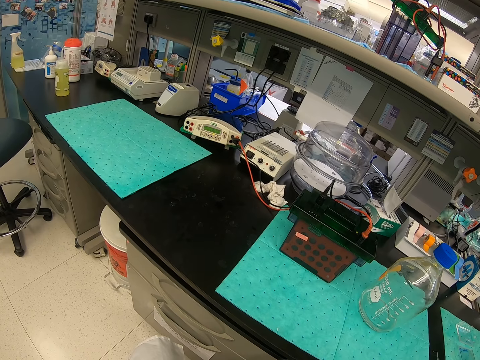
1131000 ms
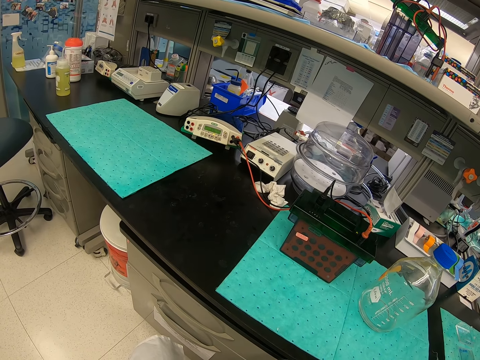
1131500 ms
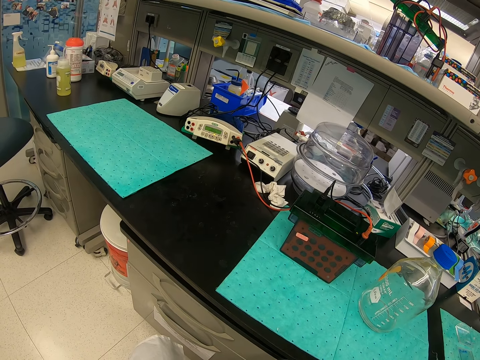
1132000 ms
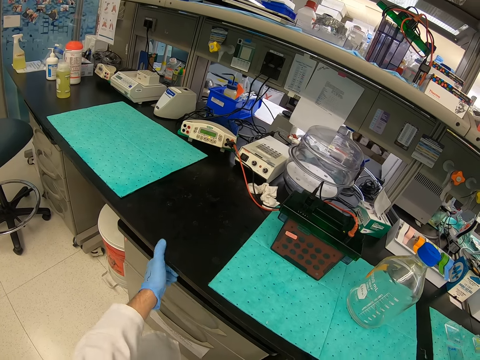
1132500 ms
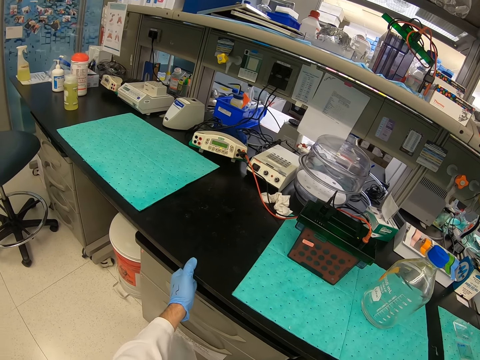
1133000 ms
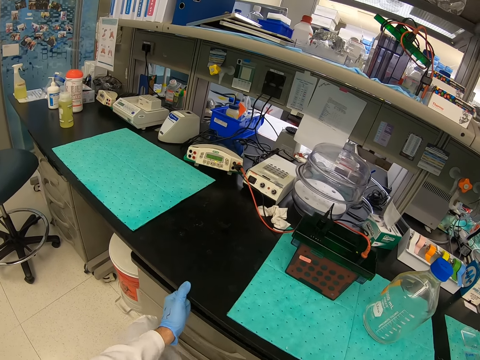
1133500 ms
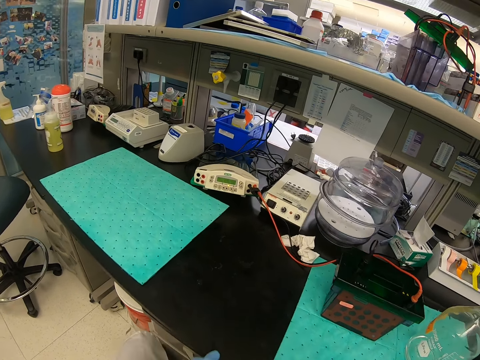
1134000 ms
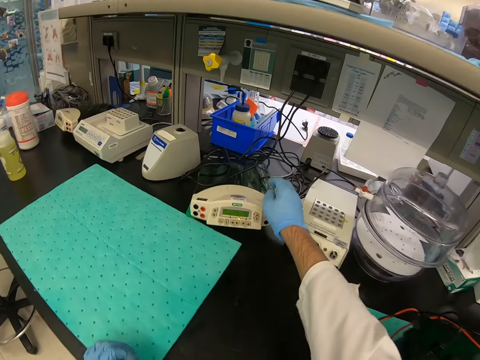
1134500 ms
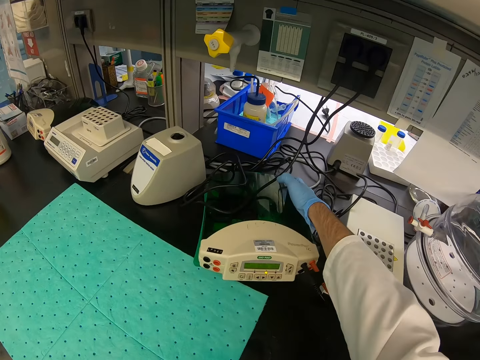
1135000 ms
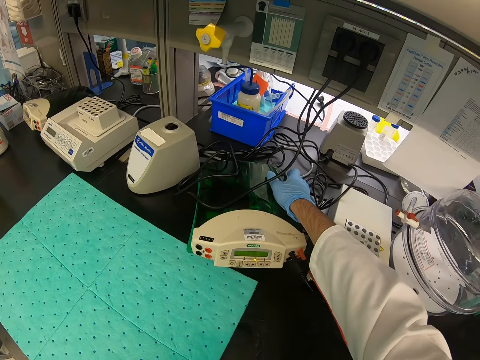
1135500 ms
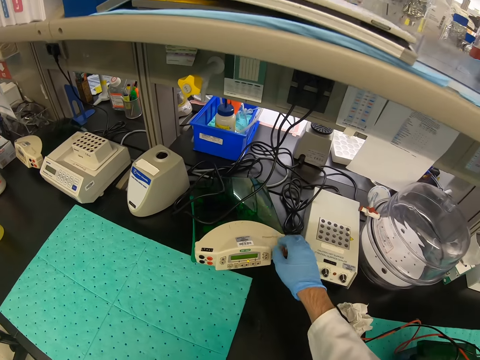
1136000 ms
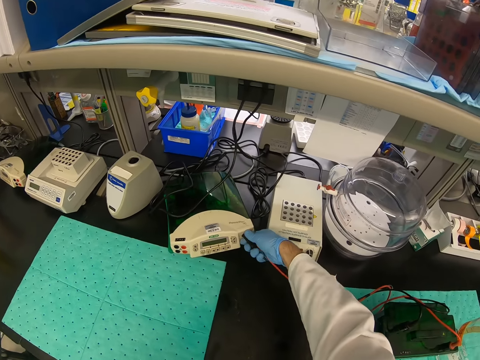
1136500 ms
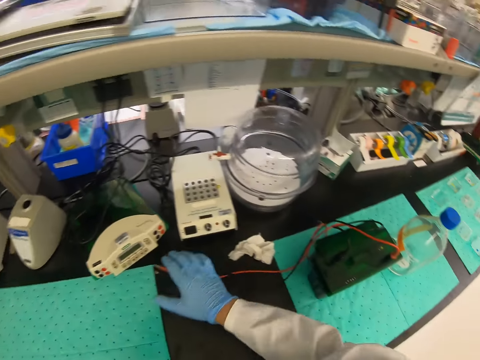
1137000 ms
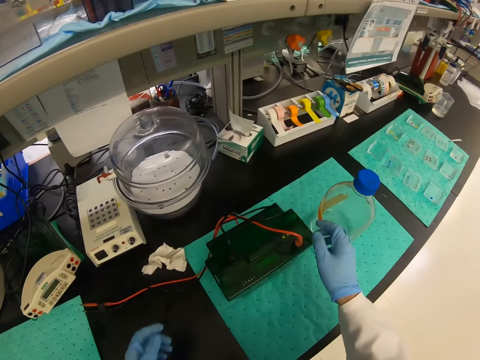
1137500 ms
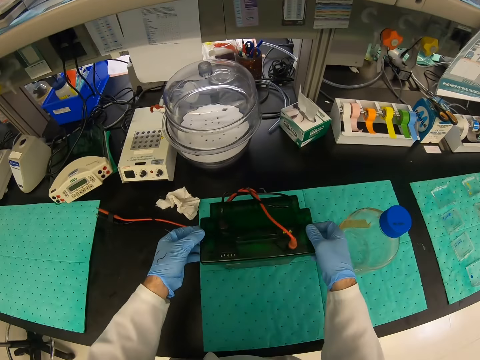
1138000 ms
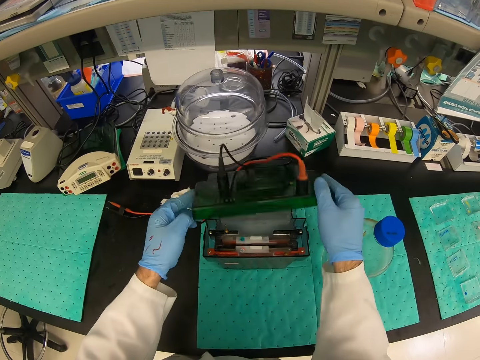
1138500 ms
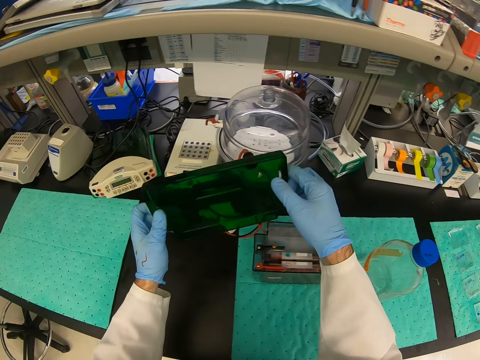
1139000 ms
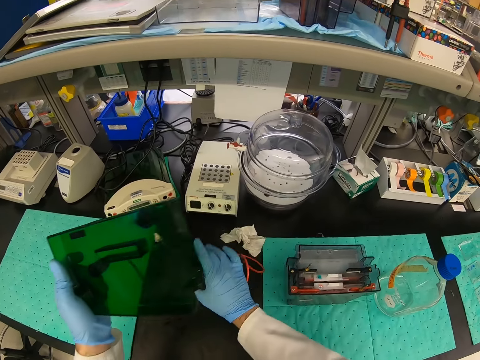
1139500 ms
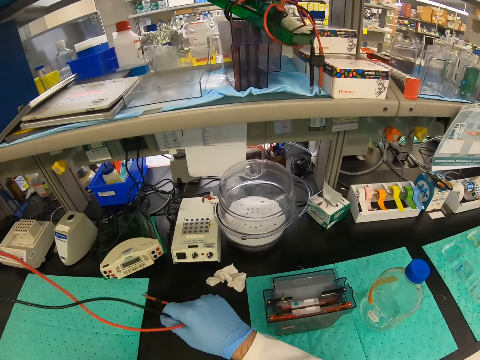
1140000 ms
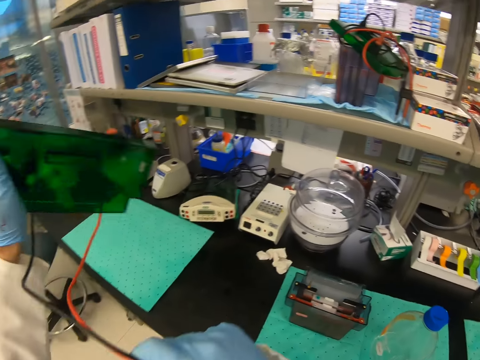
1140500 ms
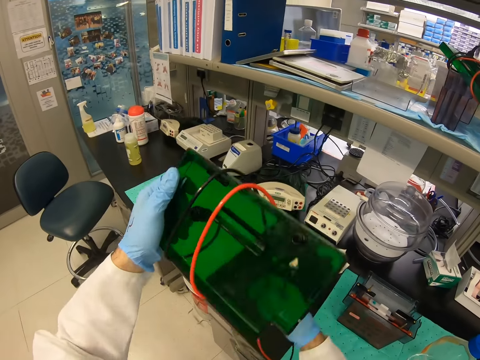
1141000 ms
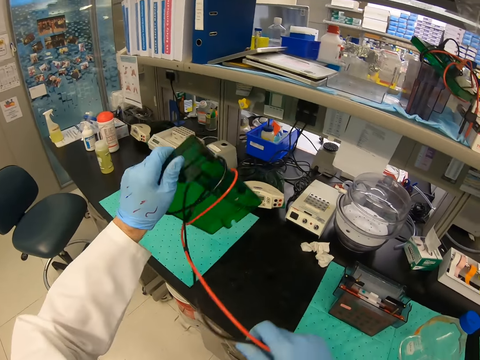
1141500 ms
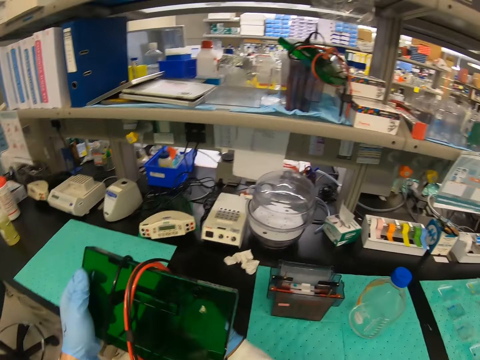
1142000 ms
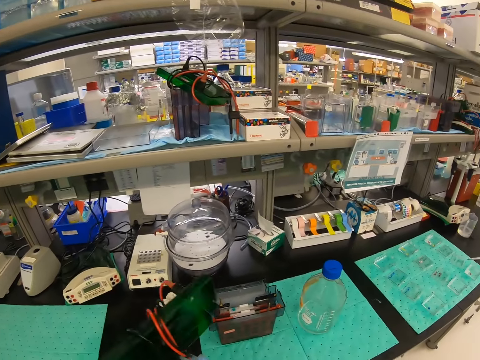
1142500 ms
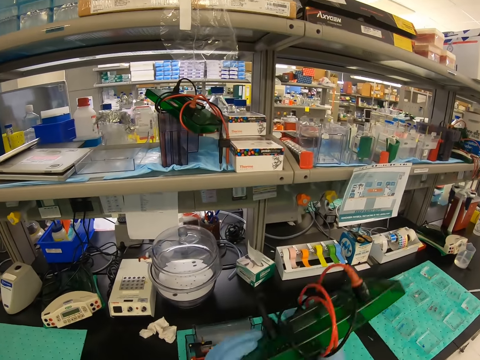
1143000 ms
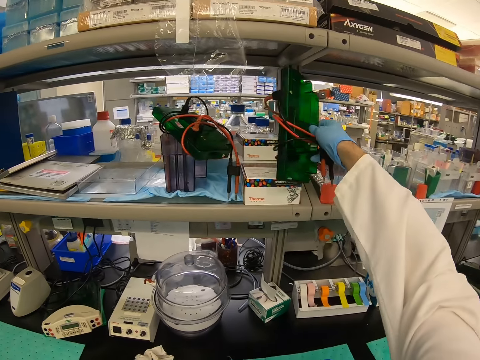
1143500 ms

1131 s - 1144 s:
The camera wearer unplugs the cable with his right hand. He opens something with his hands. He folds cables. He rolls the cable over something.

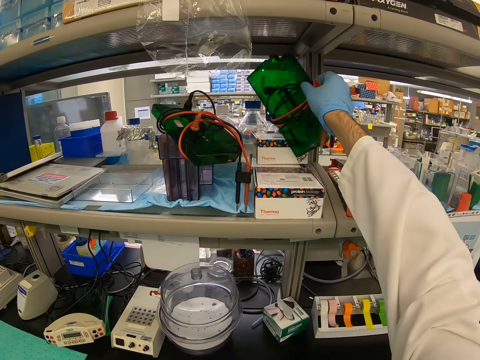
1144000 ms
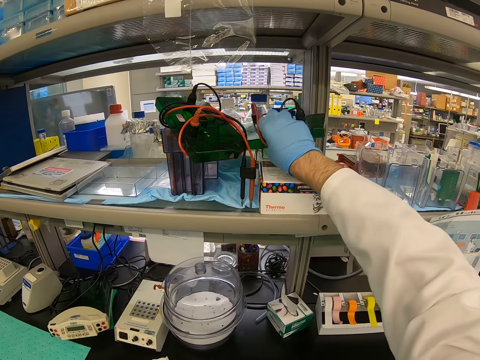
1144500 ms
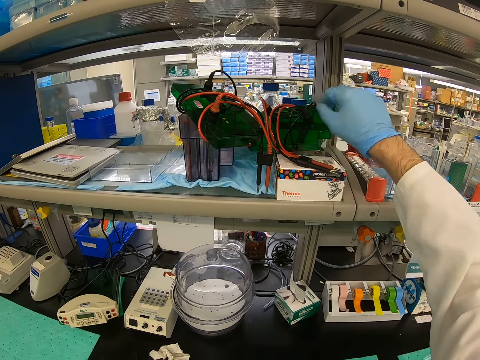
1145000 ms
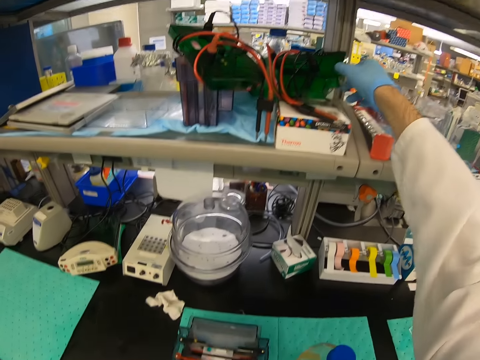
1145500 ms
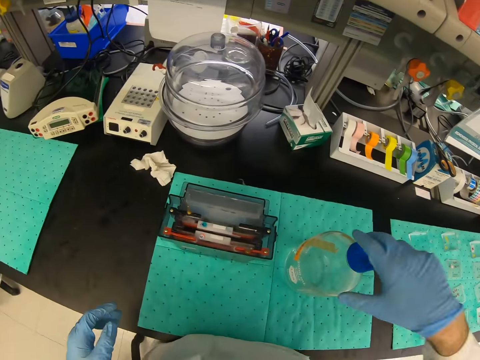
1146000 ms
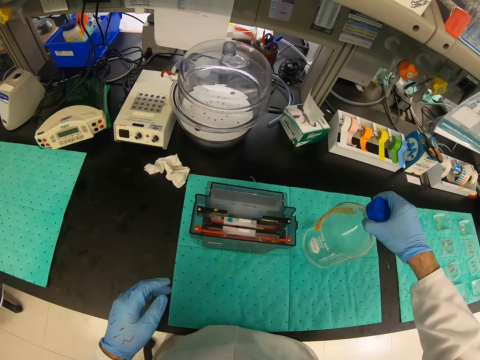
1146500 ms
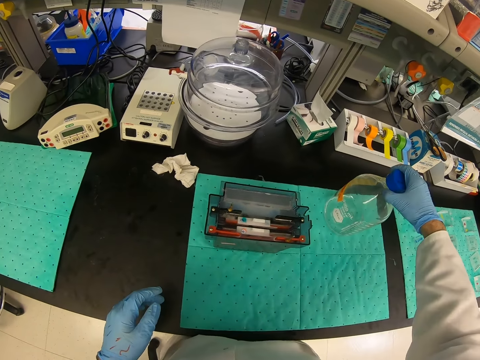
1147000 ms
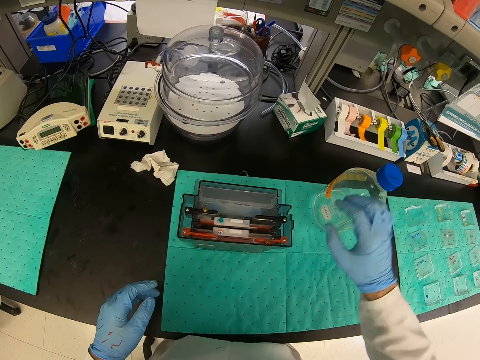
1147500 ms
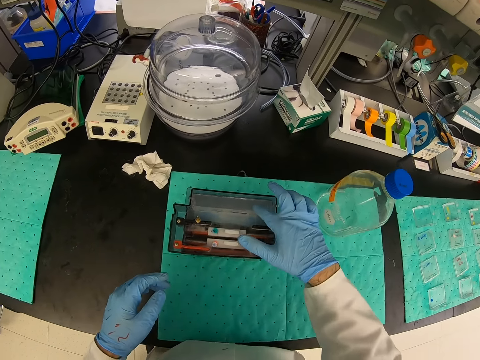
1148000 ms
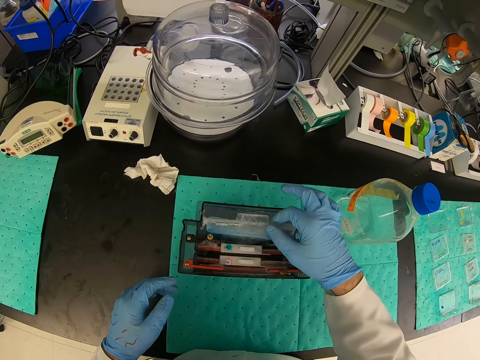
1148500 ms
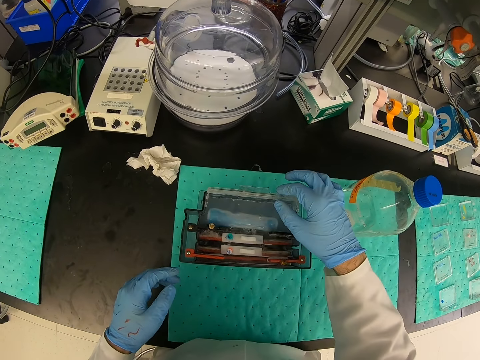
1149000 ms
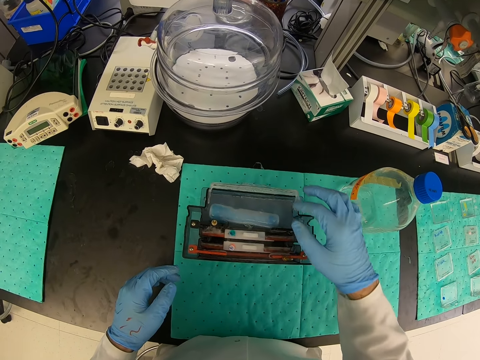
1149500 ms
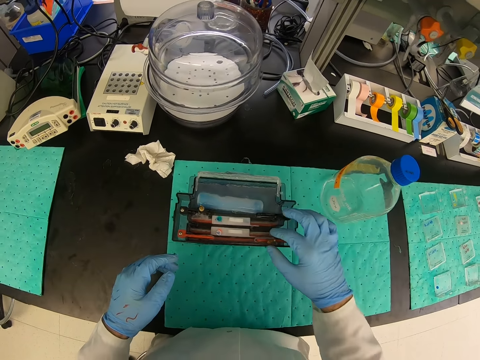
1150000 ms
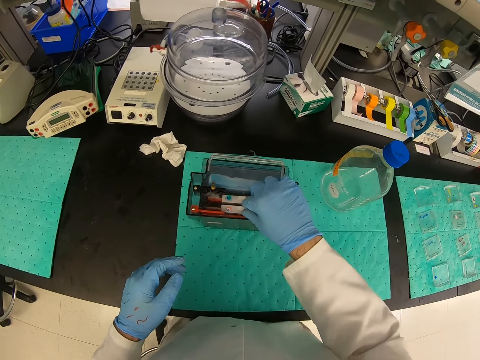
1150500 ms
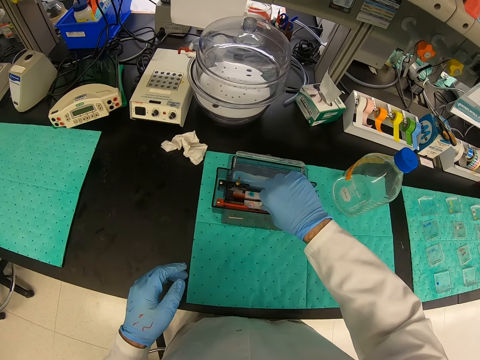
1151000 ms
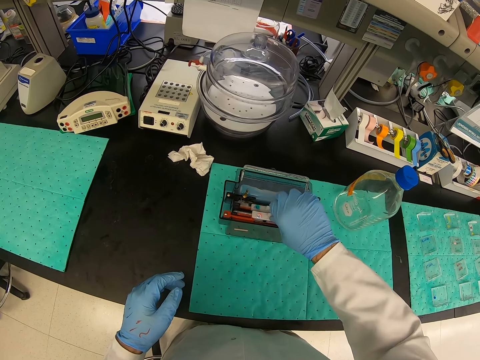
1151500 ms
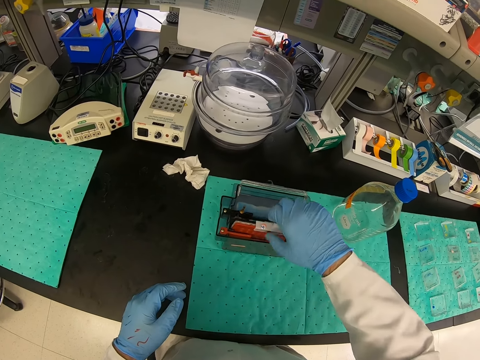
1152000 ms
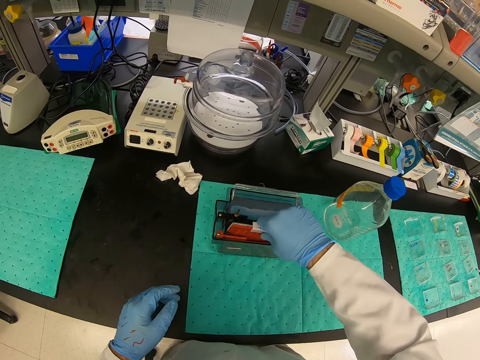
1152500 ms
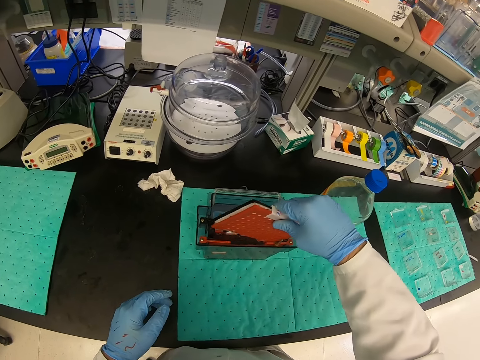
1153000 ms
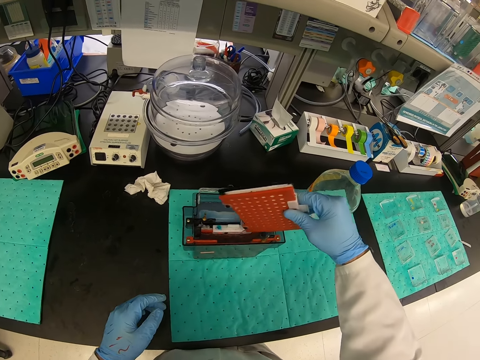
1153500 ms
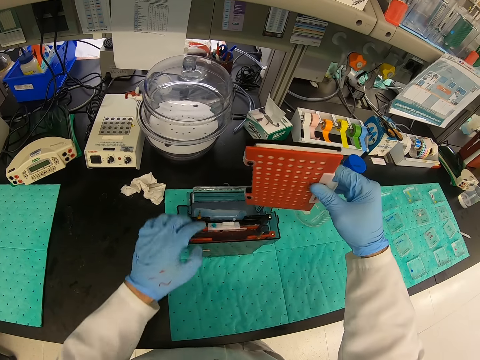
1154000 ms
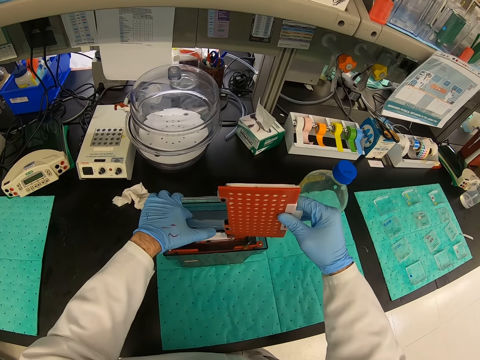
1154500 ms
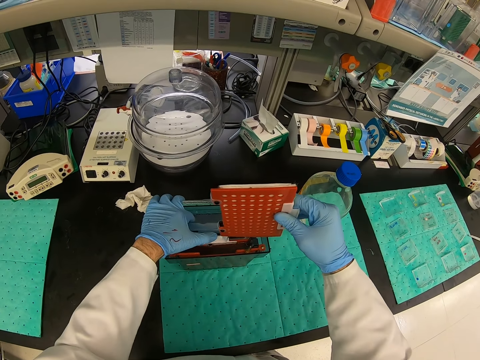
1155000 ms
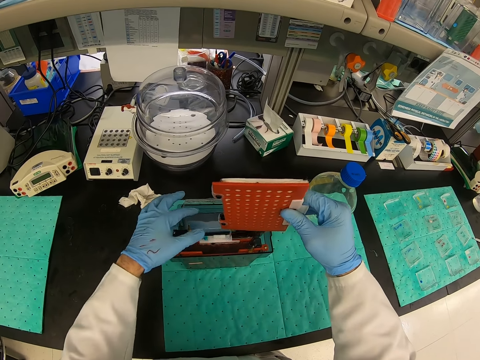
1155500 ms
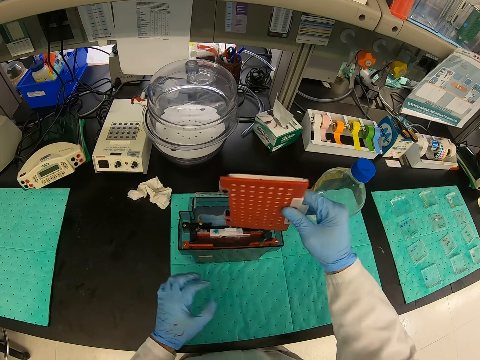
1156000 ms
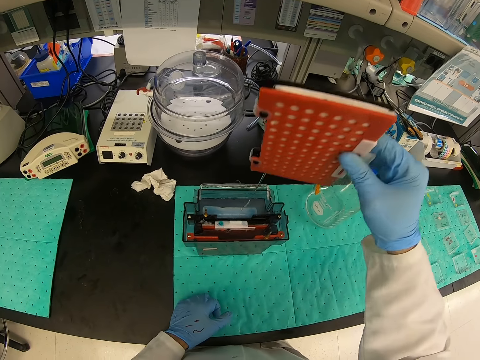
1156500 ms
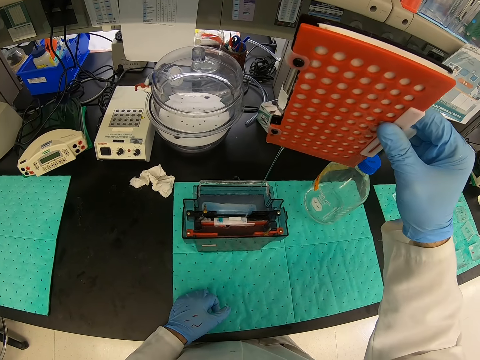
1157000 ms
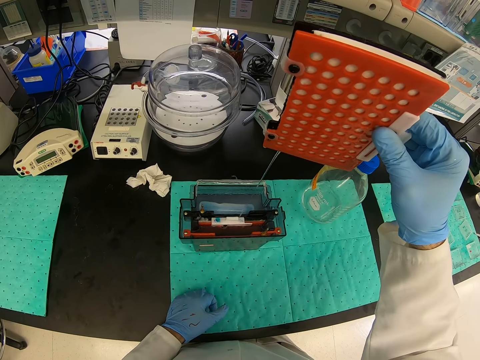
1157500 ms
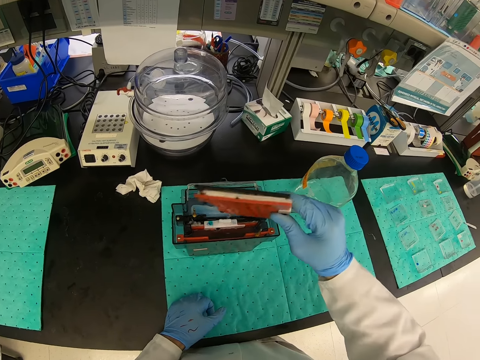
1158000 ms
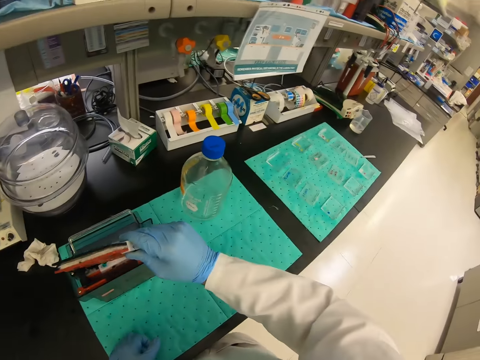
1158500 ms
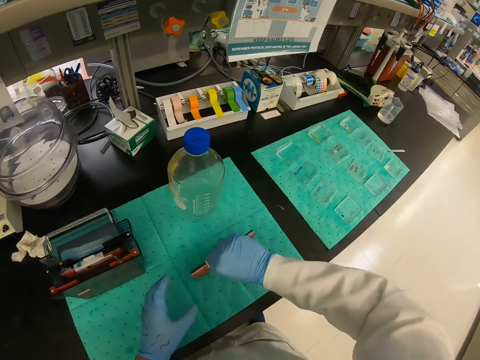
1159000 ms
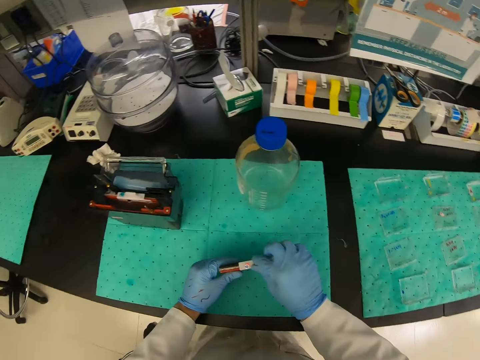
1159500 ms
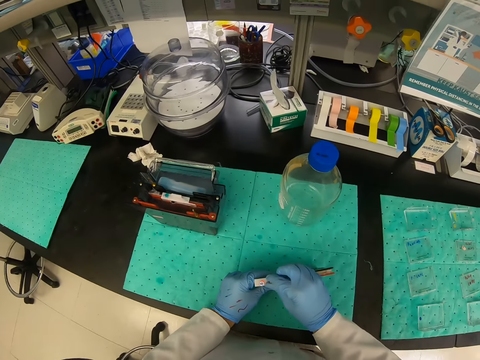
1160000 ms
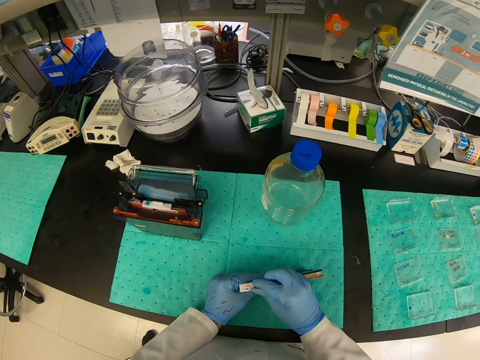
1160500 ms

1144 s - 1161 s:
The camera wearer puts something on the shelf. They move the bottle on the counter. They touch something. They pick up something from the liquid. They drip water from something. They place something on the table.
